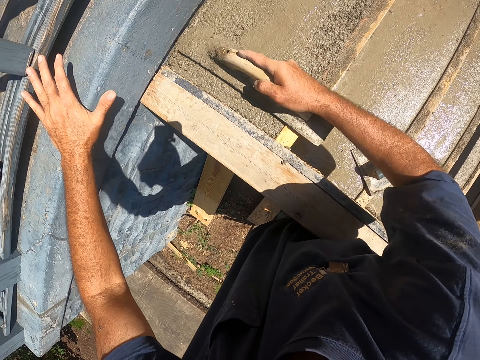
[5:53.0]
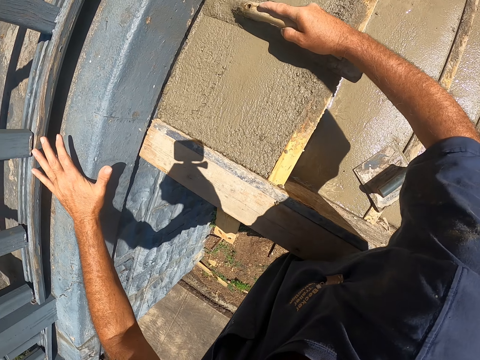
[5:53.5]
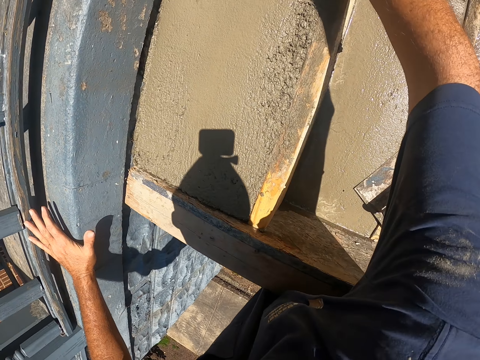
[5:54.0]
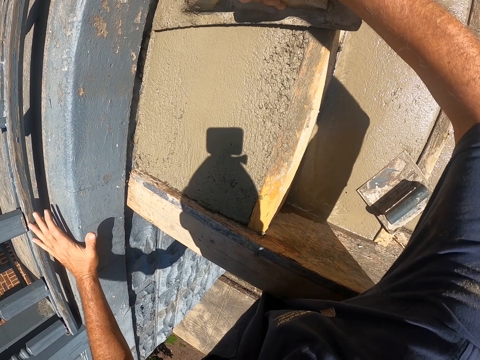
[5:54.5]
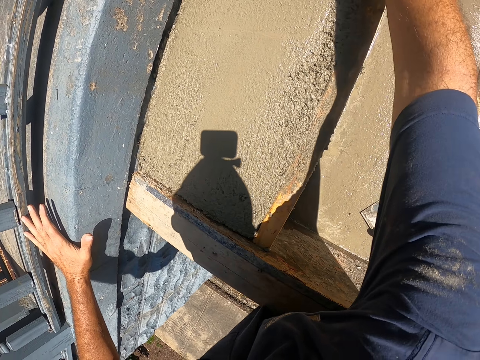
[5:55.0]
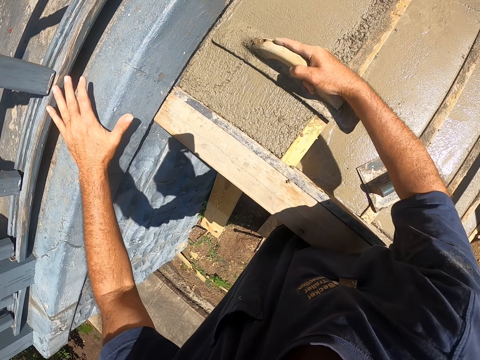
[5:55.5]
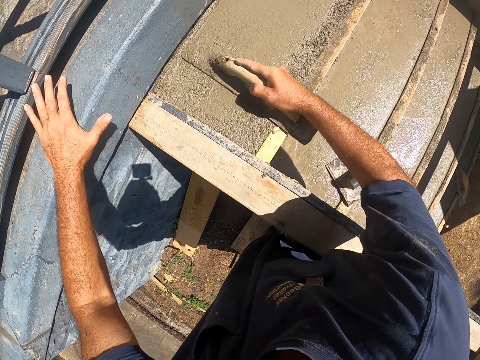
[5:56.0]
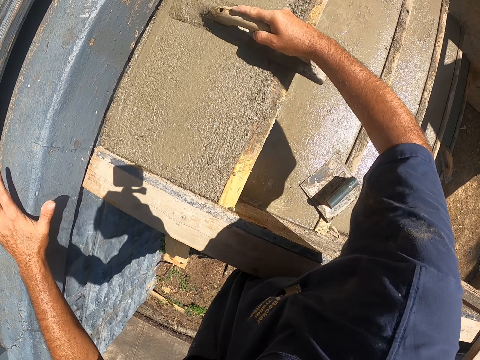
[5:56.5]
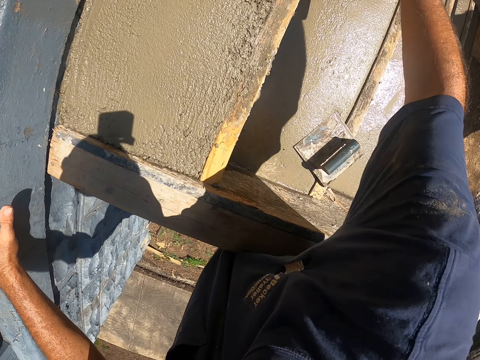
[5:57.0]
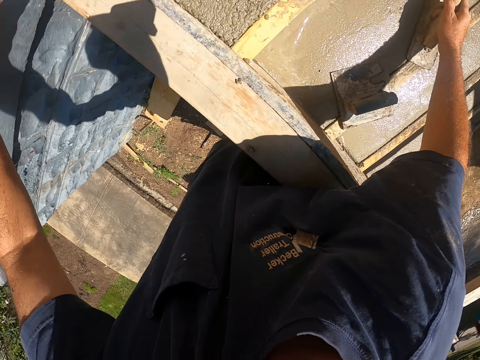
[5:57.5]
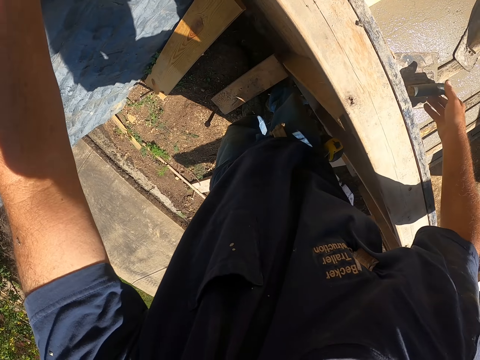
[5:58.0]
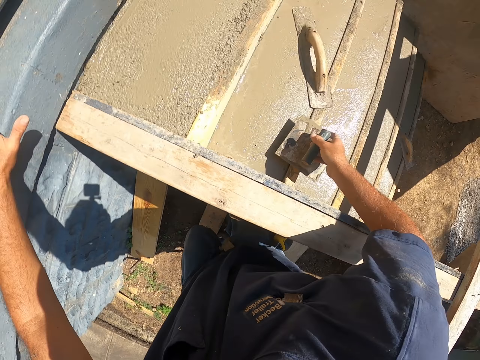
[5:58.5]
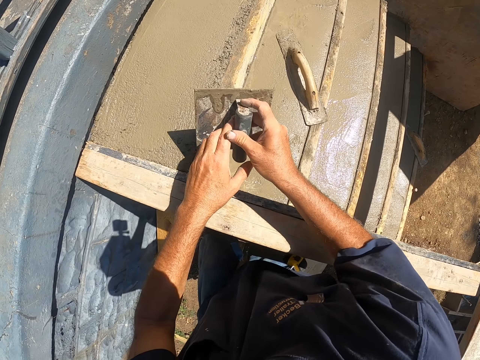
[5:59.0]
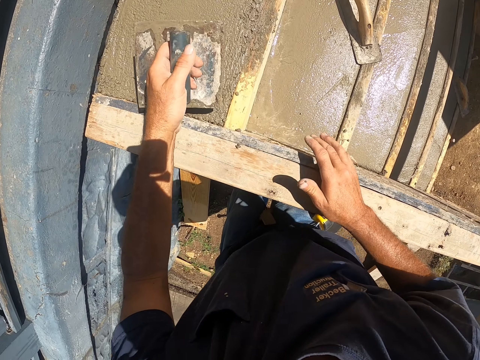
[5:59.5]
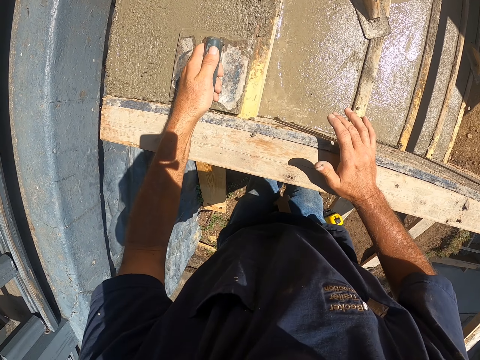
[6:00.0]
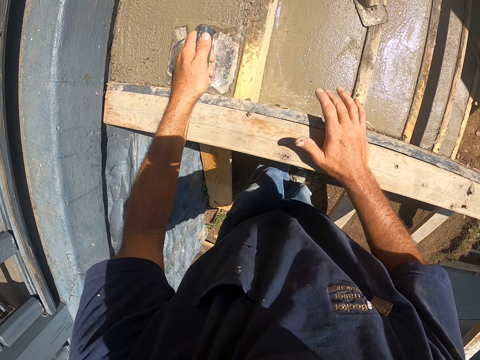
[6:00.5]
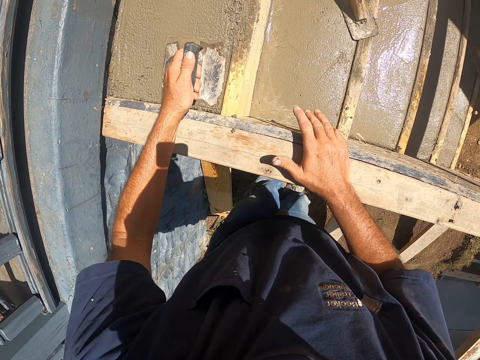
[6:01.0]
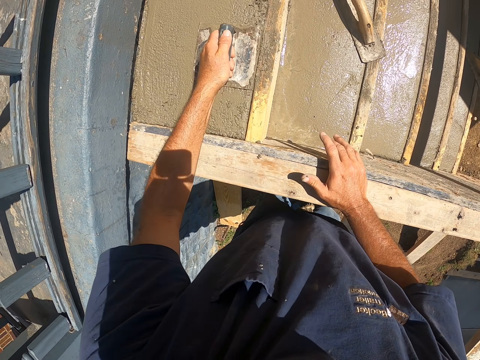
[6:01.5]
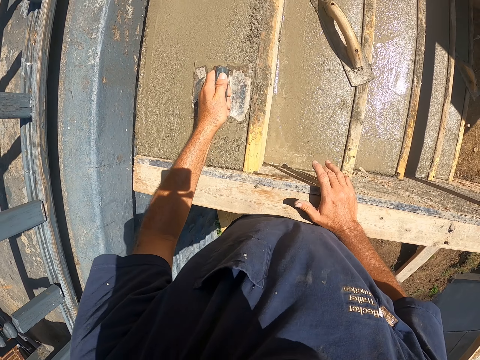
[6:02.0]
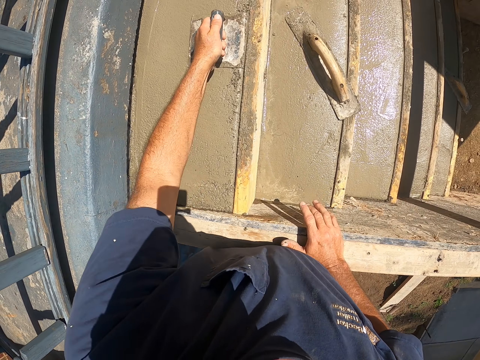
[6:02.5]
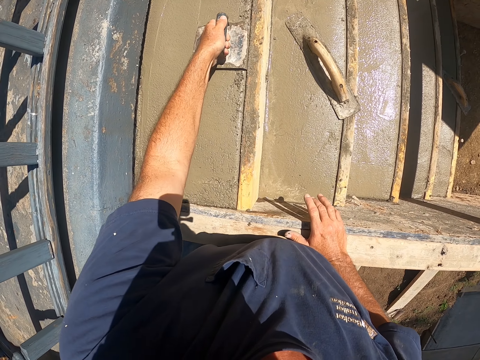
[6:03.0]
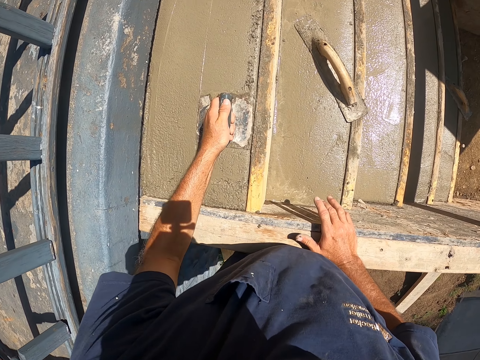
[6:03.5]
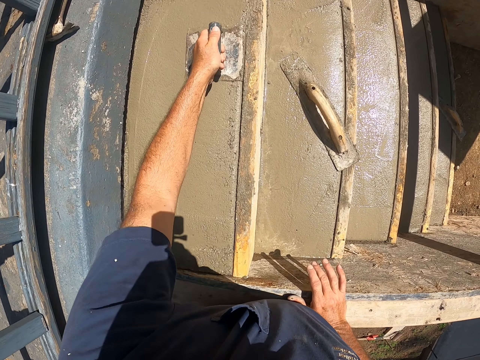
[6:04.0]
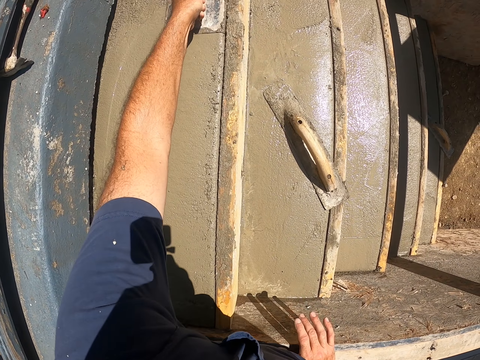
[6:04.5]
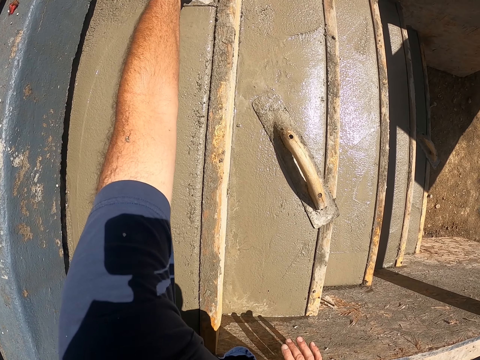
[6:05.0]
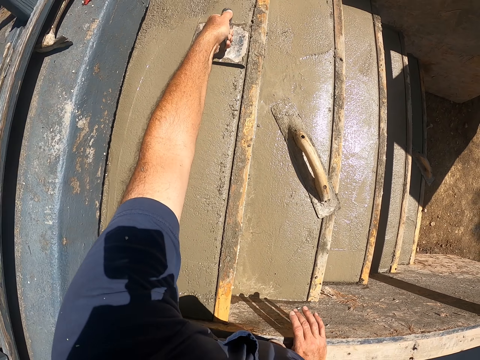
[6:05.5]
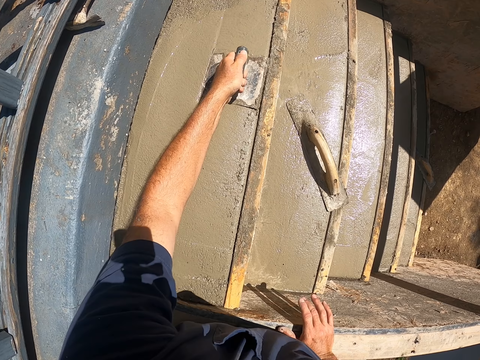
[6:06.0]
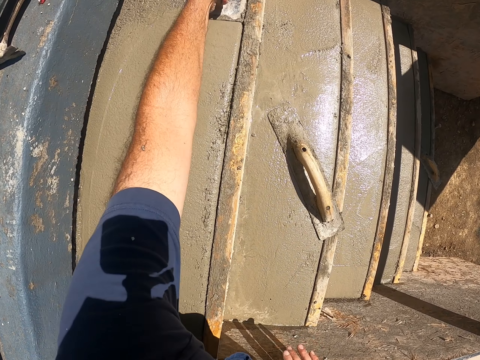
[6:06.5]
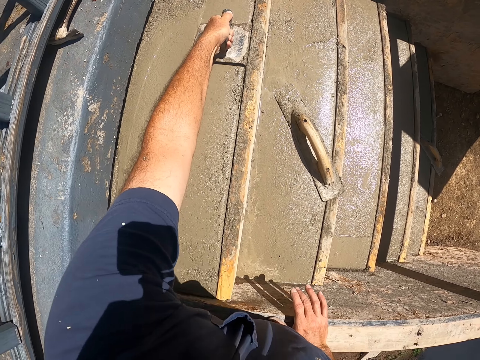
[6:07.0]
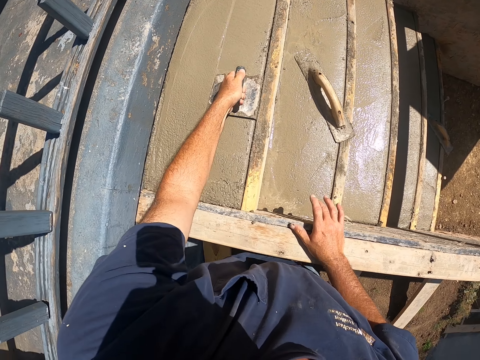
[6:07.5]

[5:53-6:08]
The camera wearer puts aside the wooden trowel. They pick up a steel trowel. They plaster using the steel trowel. They level the concrete stair with an edger.

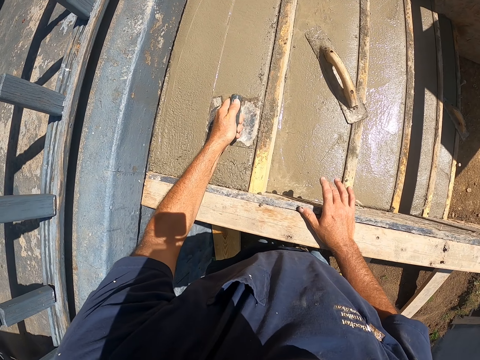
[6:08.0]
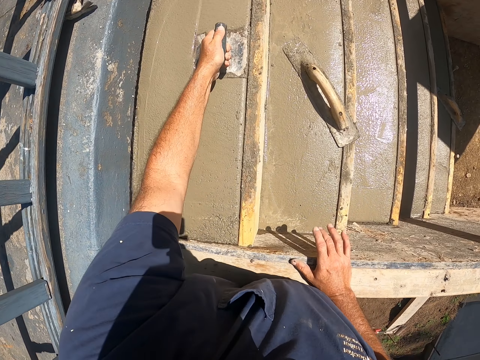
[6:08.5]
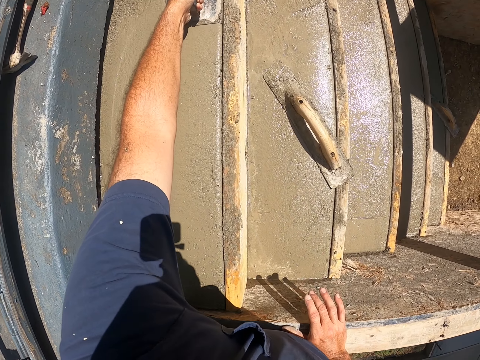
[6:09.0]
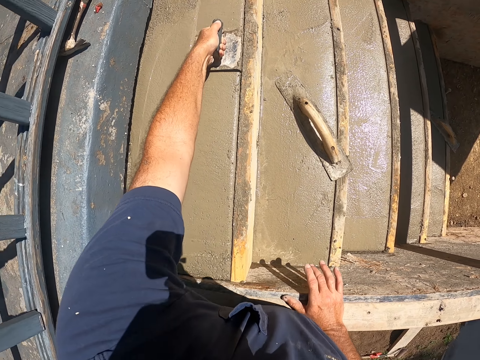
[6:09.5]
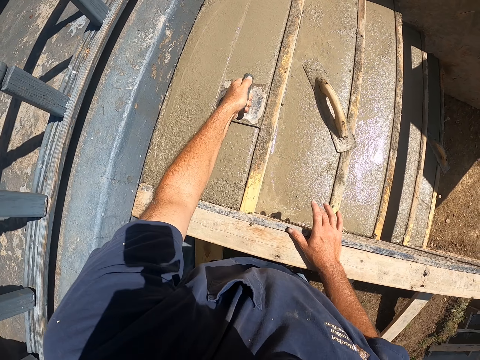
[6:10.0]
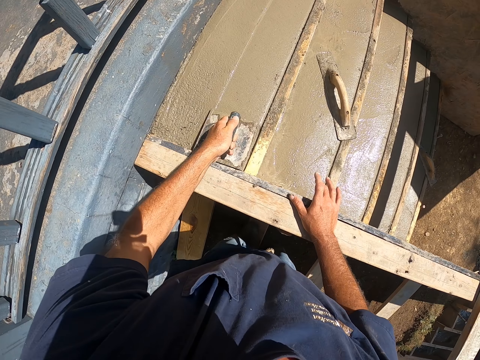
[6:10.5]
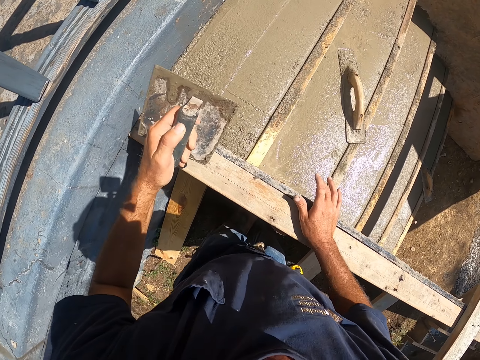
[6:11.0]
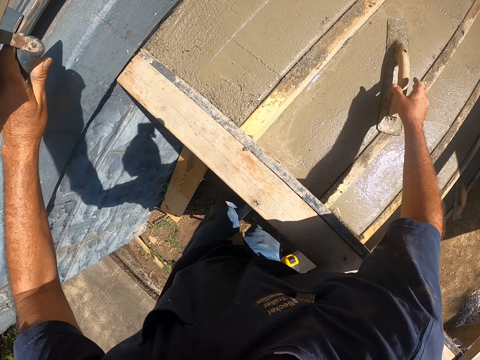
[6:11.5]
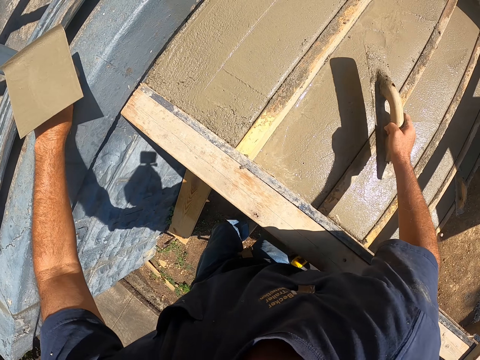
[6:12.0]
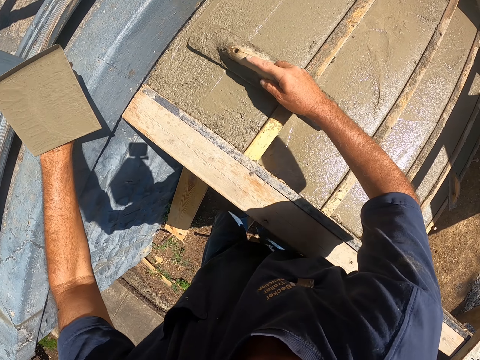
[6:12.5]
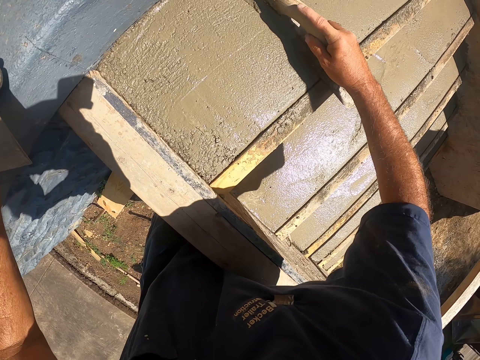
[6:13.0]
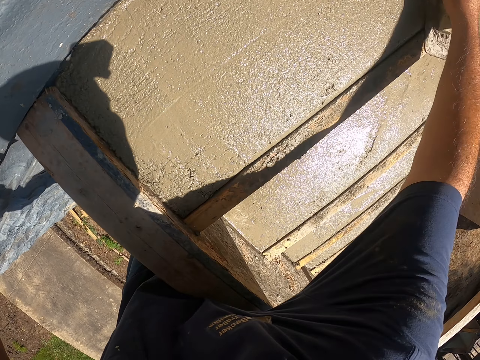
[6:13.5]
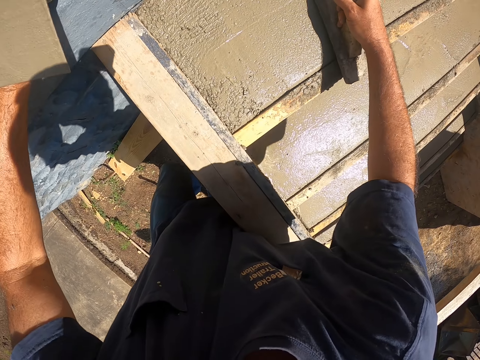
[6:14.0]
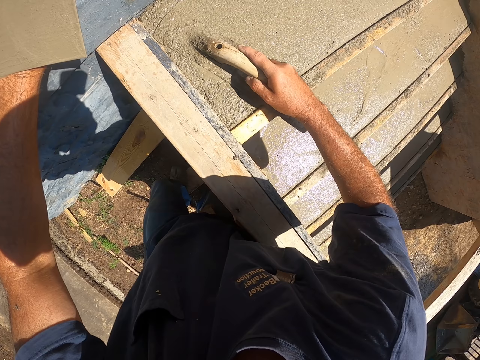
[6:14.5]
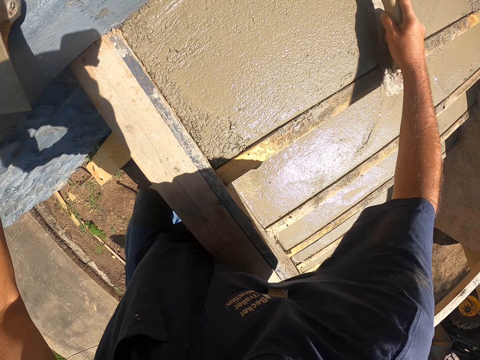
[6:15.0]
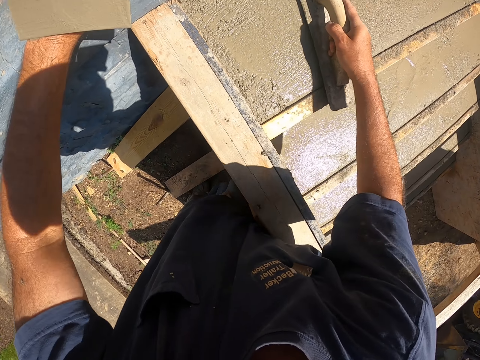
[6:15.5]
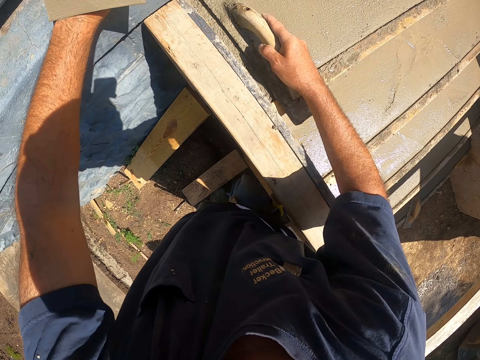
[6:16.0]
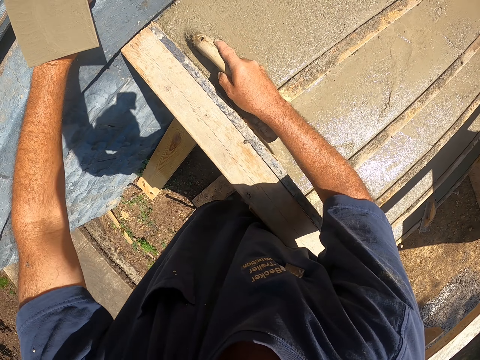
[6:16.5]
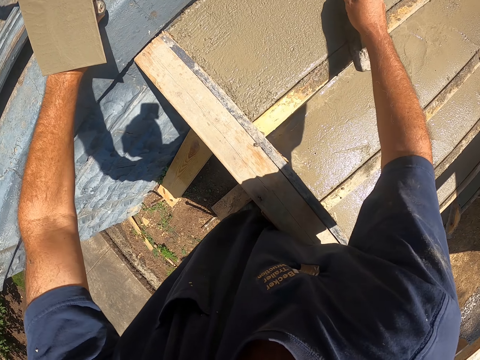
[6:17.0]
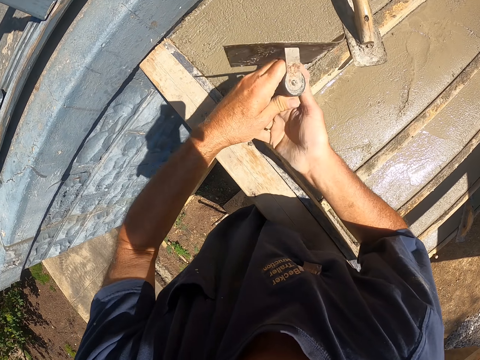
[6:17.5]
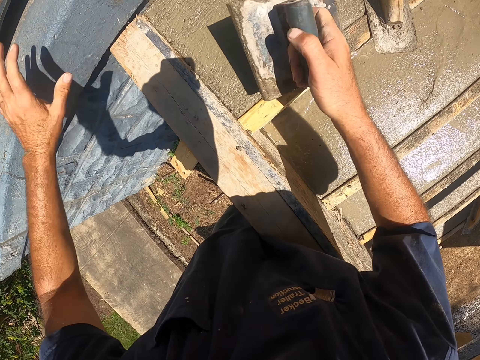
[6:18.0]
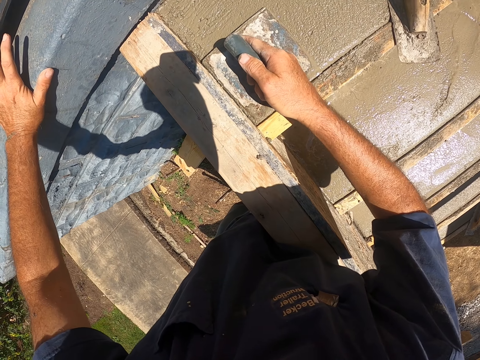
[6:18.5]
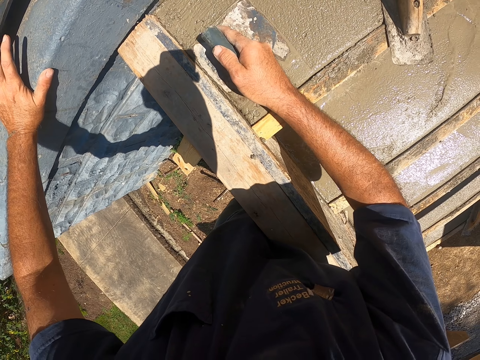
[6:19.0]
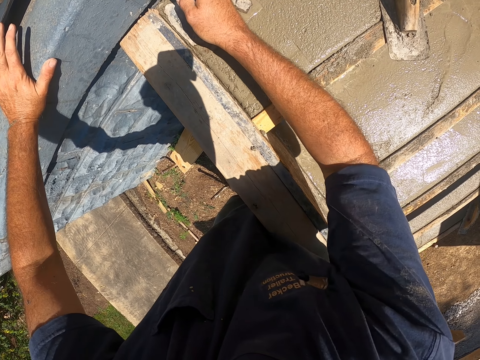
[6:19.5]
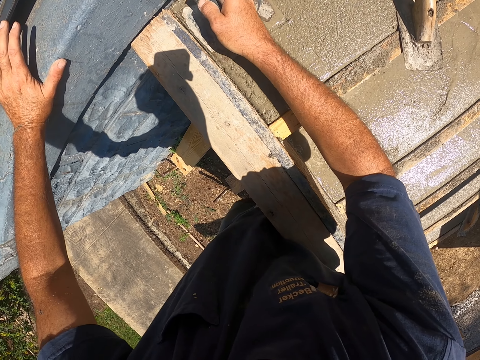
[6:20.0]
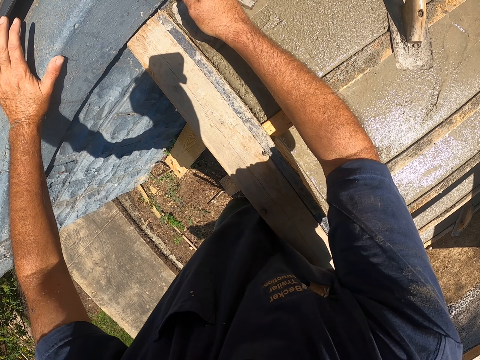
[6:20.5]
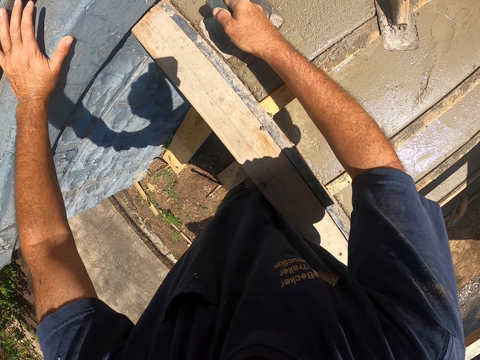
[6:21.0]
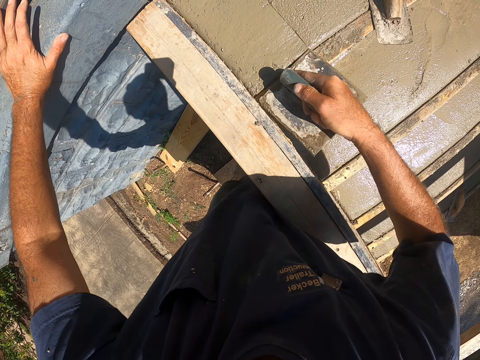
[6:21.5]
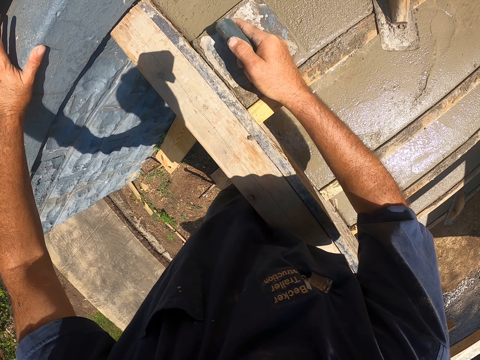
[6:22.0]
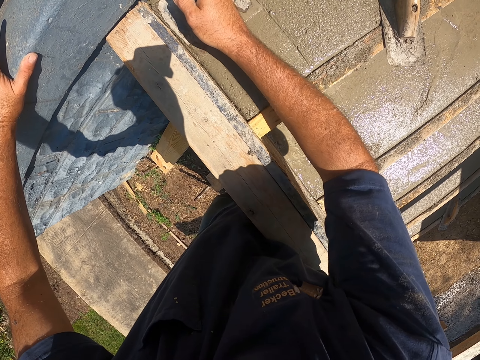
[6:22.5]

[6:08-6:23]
The camera wearer picks up a wooden trowel. They flatten the concrete. They plaster using the wooden trowel. They plaster using a steel trowel.
